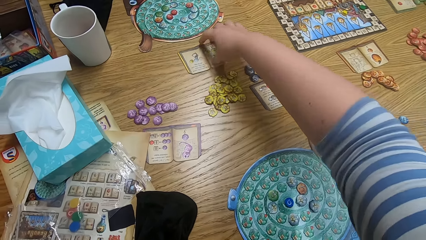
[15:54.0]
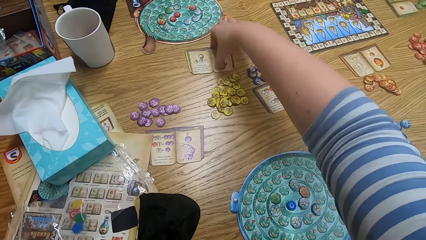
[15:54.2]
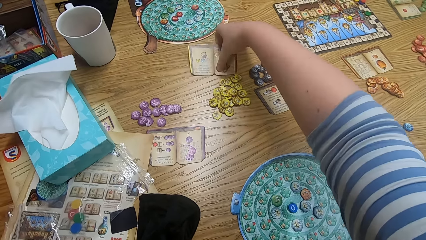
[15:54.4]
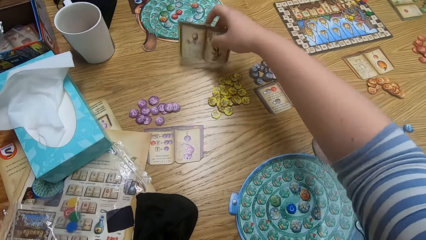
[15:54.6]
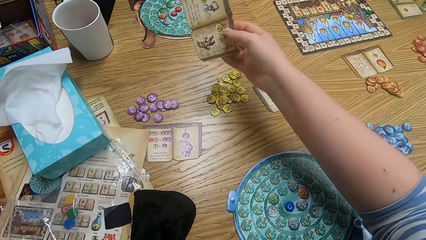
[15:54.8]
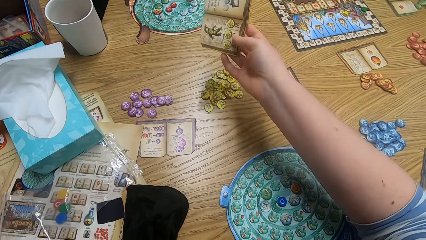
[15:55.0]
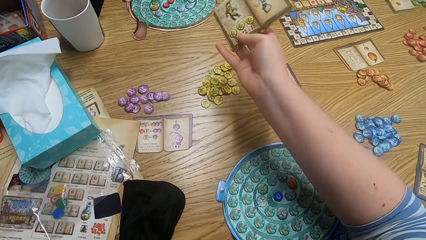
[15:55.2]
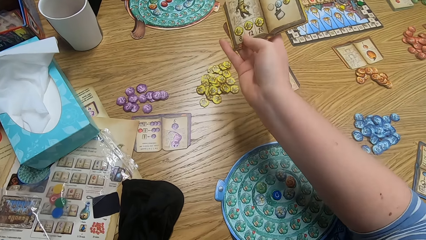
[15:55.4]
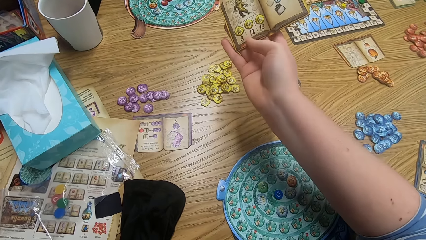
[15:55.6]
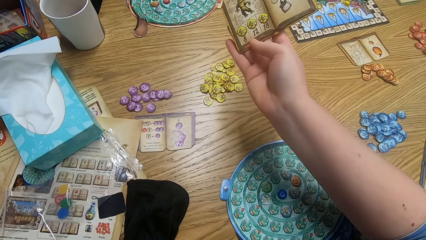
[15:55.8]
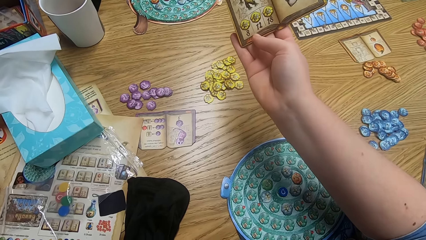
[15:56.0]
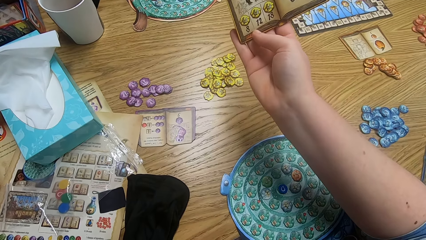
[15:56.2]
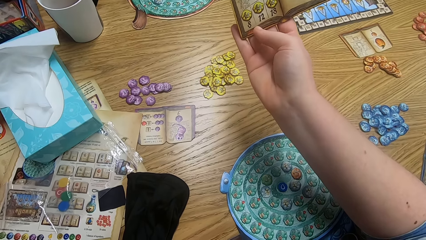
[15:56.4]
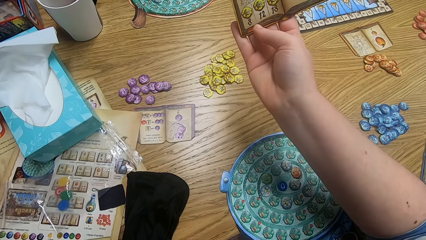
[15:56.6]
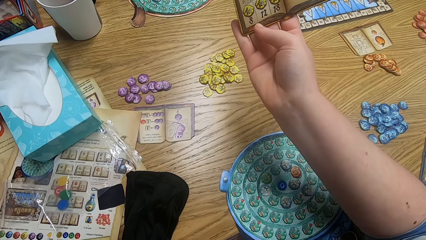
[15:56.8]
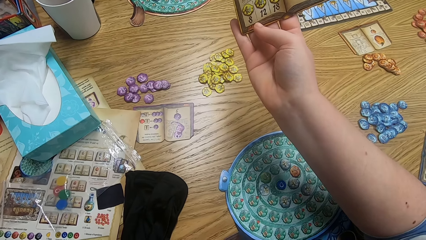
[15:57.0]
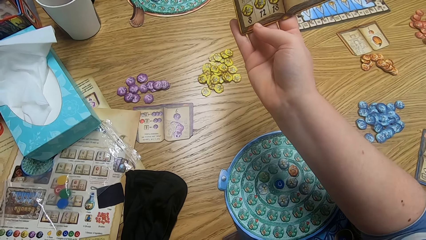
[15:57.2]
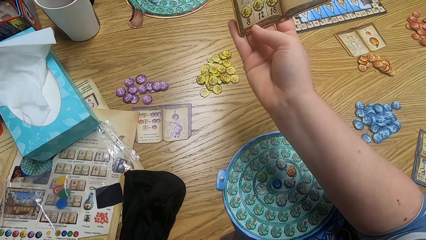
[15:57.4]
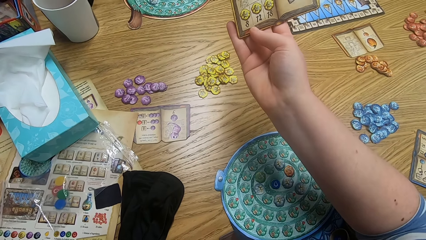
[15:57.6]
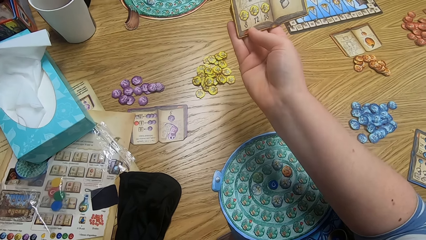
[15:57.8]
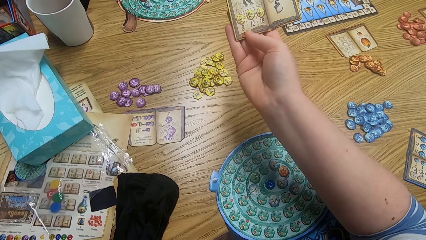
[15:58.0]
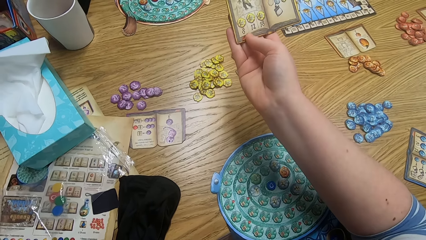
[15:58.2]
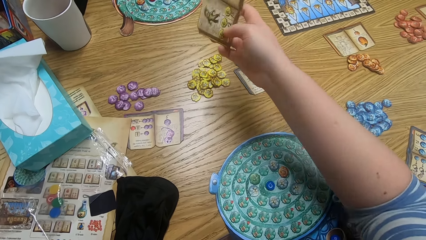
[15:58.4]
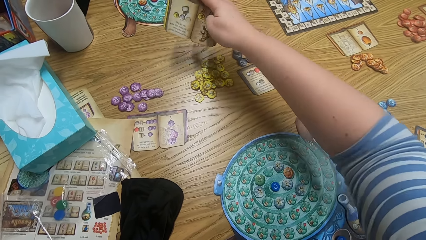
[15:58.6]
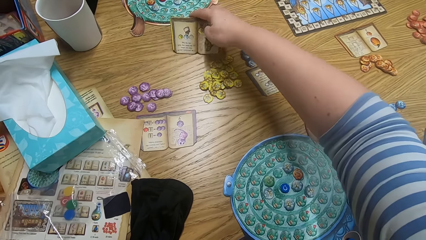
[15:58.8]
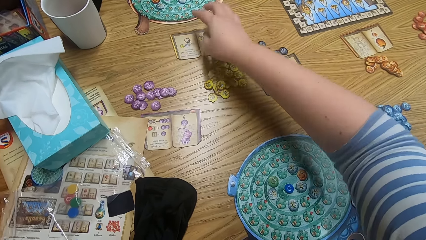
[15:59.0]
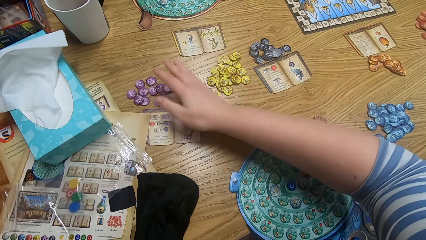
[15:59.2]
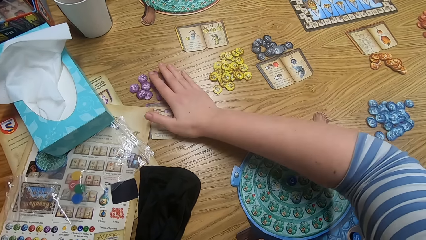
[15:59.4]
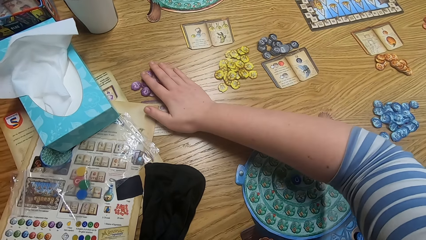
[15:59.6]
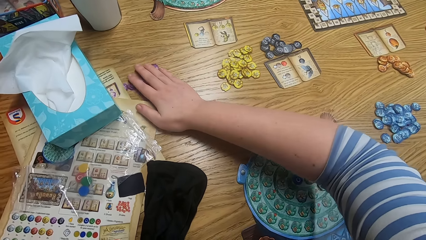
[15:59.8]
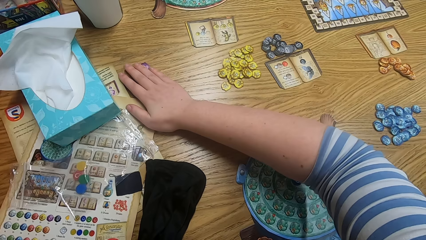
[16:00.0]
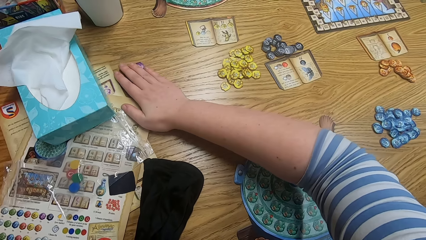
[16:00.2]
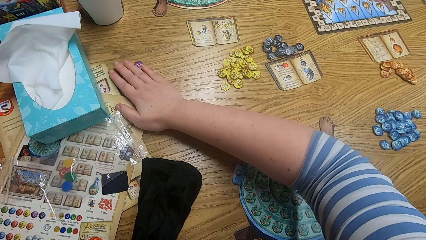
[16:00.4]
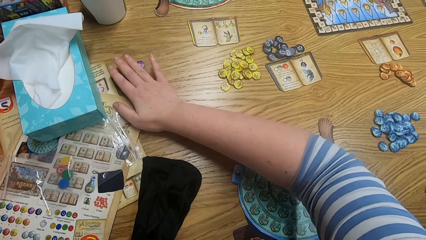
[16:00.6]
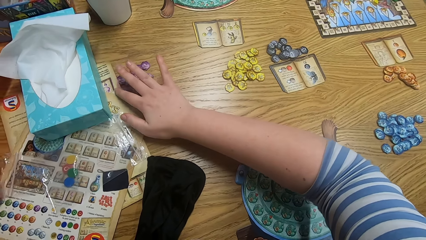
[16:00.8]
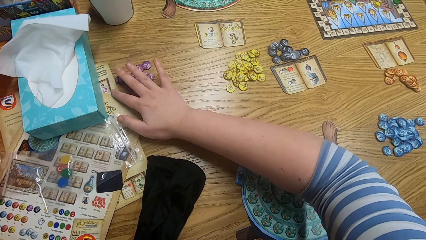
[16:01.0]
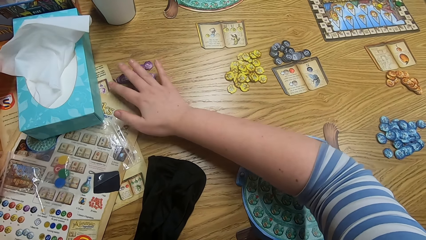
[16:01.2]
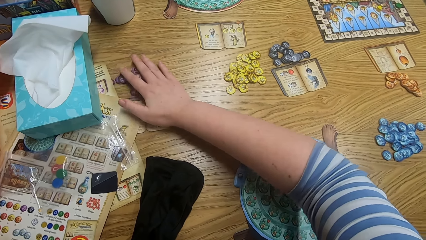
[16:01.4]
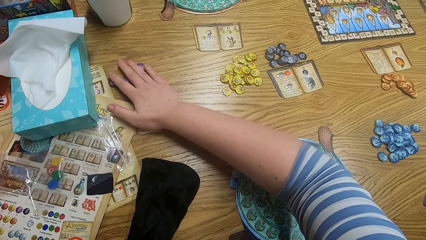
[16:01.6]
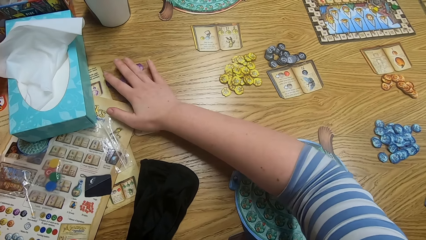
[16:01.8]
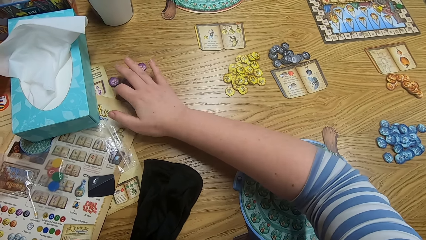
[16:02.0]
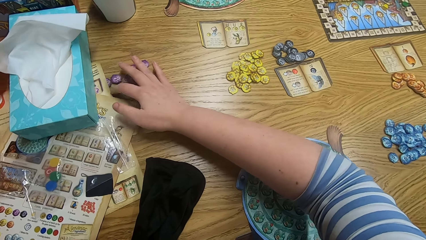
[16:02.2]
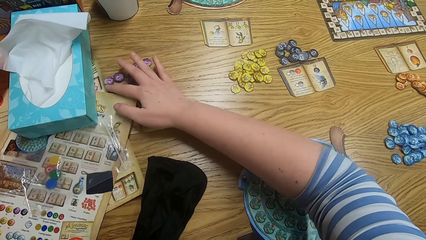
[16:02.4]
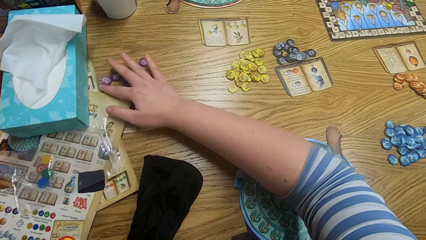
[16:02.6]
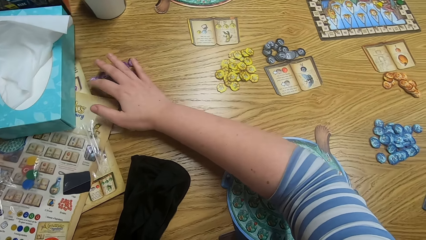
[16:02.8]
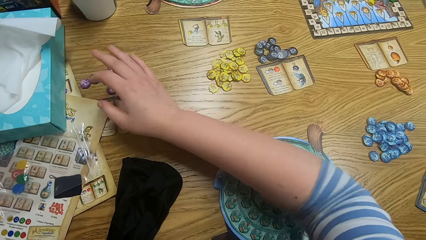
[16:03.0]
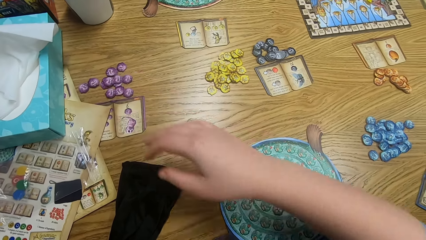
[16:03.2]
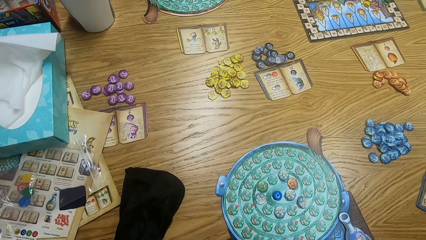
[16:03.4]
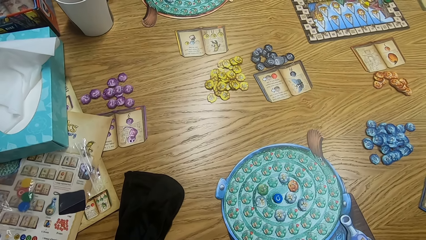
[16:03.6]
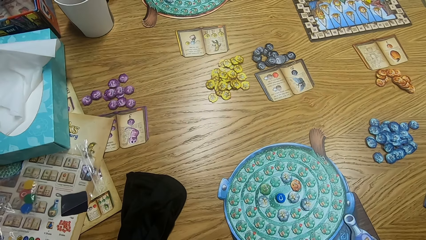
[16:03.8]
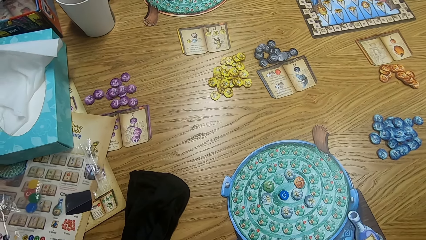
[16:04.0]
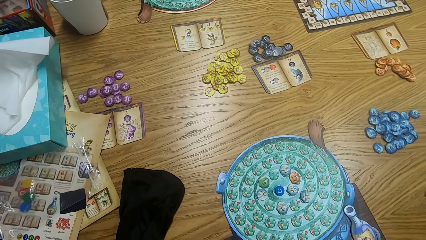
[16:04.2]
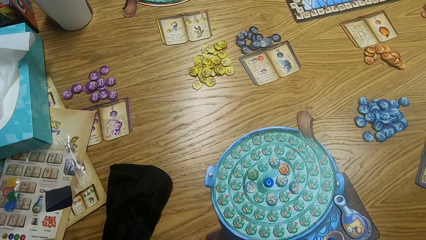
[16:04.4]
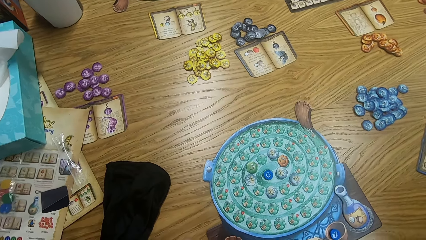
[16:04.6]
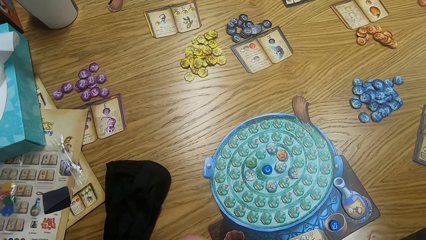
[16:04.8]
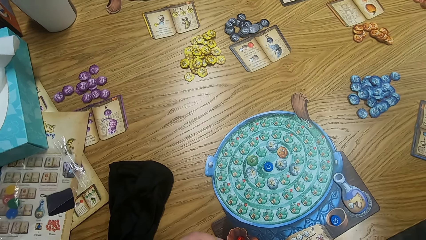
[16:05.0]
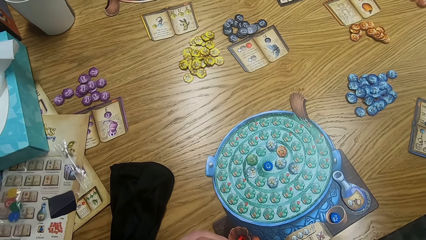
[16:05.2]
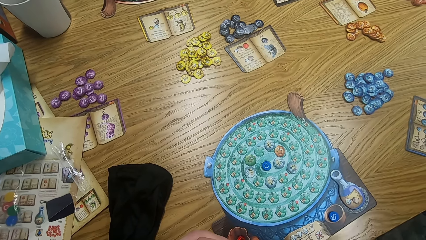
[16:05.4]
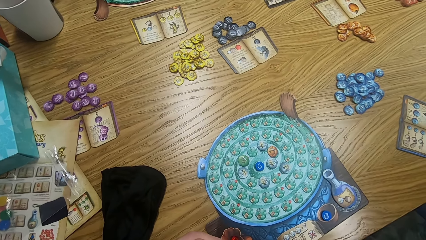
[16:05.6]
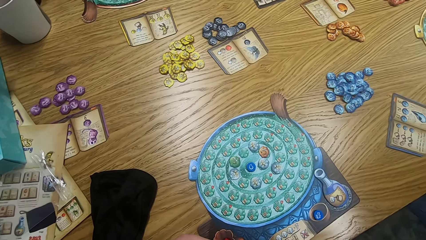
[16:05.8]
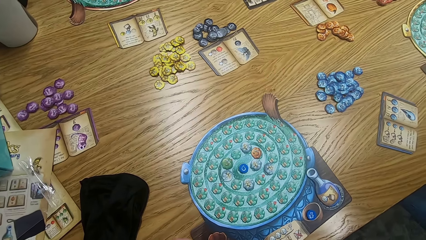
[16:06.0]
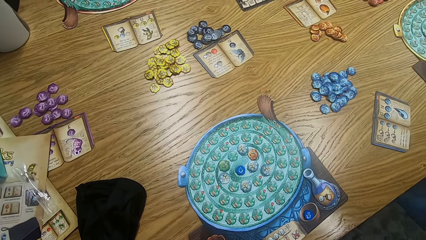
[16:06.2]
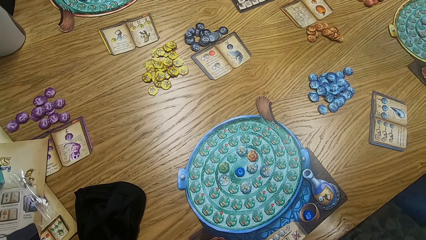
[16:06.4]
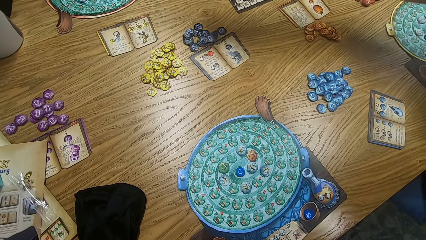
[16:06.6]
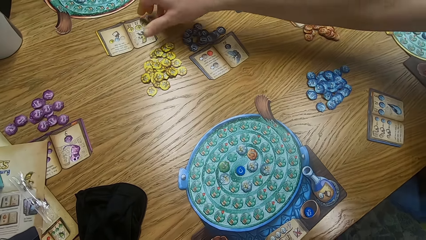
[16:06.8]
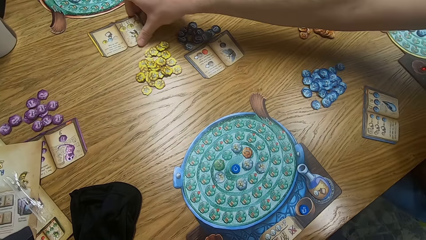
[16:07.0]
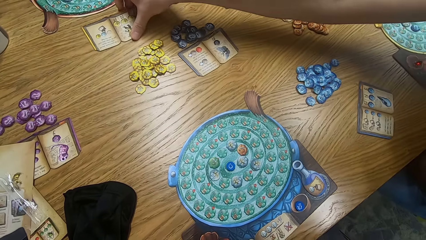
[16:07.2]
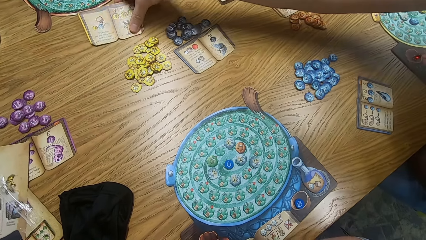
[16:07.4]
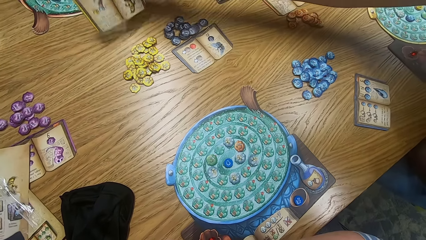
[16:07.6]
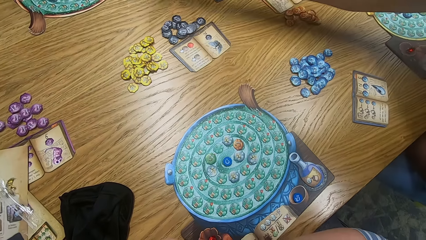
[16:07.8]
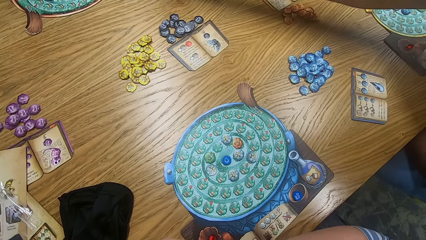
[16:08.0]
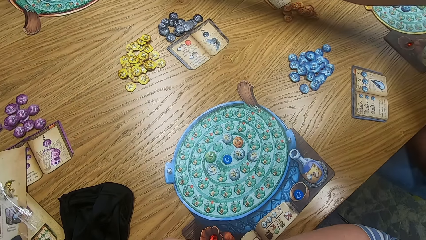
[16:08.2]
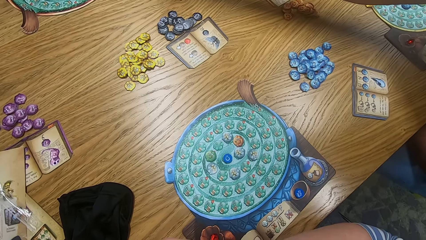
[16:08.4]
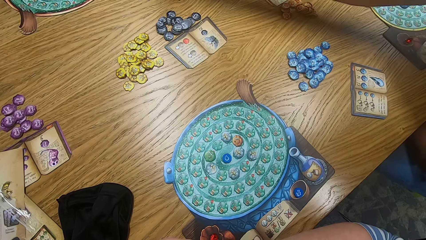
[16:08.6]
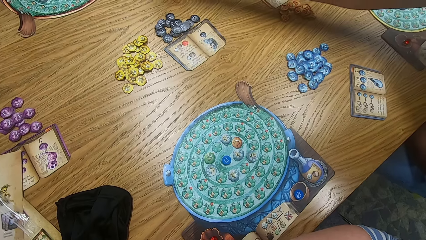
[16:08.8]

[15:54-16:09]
The camera wearer picks a paper from the table. They read the paper and put the paper on the table. They play the game, pull tiles on the table, look around. A man picks the paper from the table.
